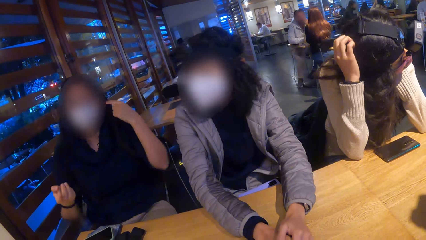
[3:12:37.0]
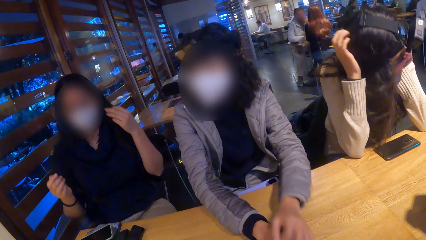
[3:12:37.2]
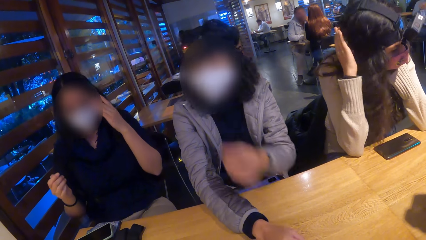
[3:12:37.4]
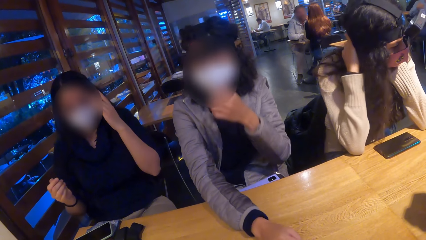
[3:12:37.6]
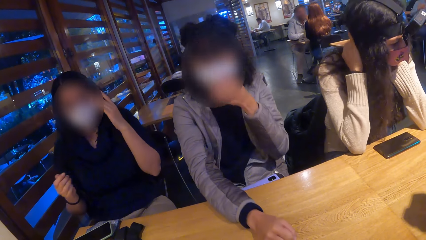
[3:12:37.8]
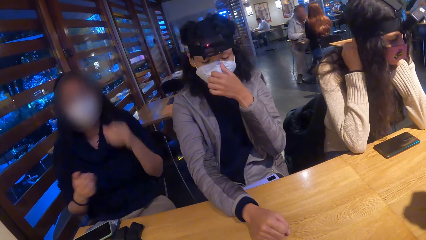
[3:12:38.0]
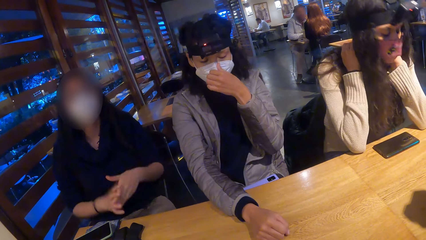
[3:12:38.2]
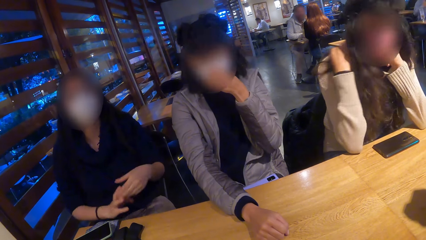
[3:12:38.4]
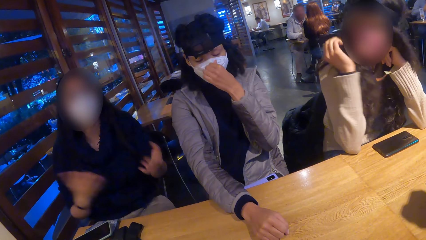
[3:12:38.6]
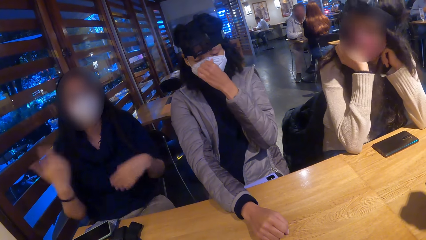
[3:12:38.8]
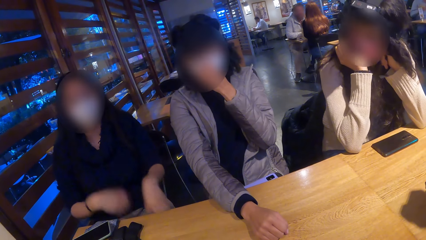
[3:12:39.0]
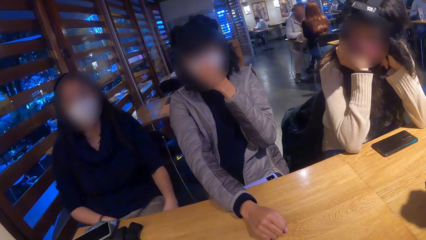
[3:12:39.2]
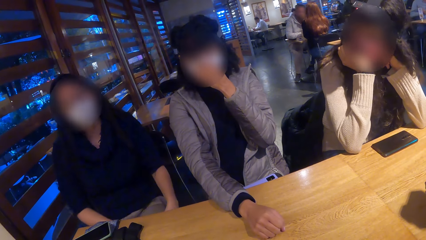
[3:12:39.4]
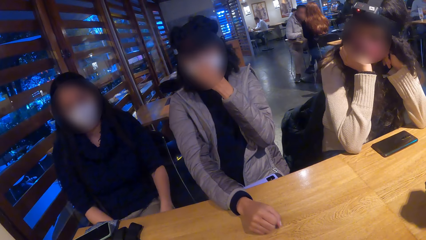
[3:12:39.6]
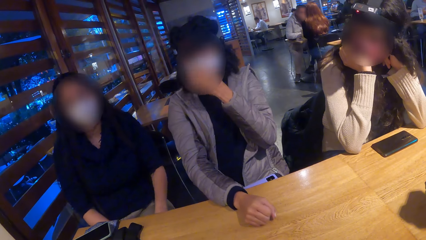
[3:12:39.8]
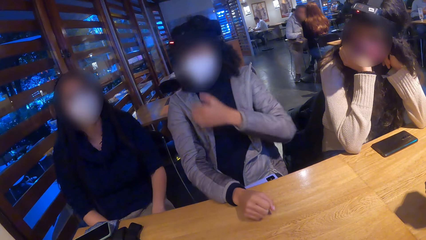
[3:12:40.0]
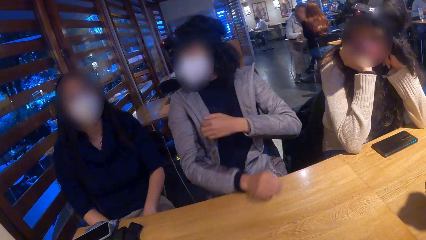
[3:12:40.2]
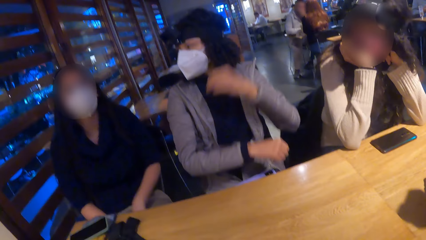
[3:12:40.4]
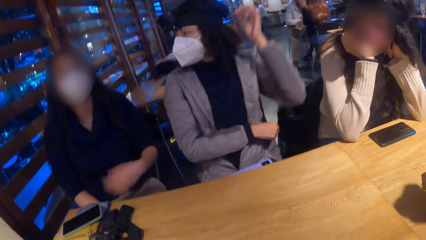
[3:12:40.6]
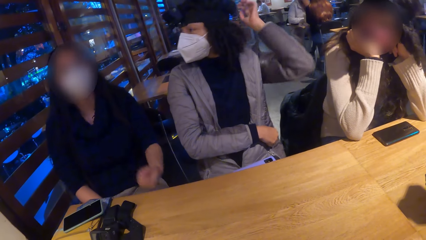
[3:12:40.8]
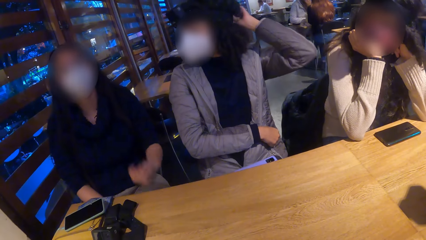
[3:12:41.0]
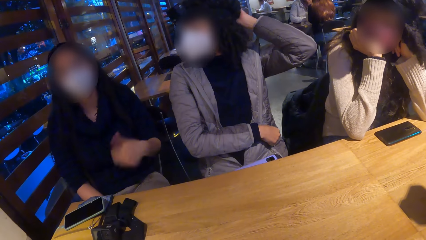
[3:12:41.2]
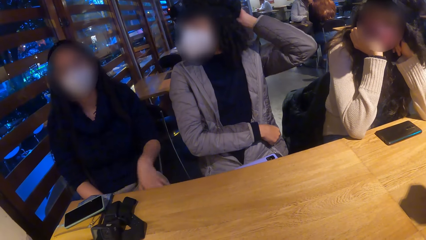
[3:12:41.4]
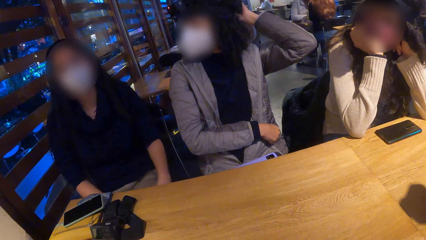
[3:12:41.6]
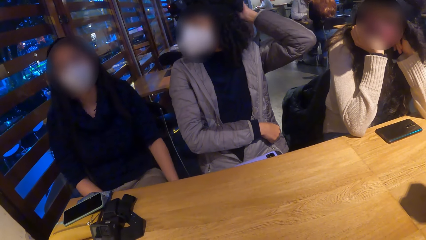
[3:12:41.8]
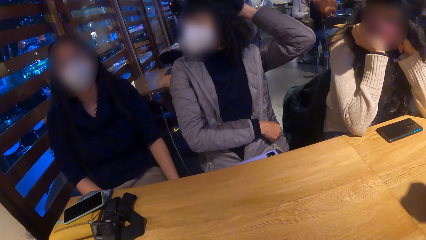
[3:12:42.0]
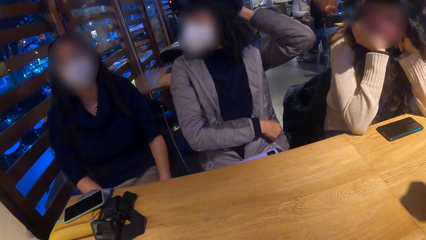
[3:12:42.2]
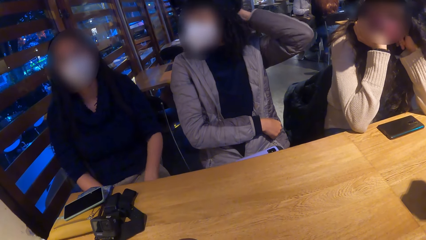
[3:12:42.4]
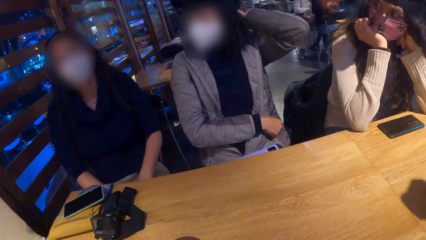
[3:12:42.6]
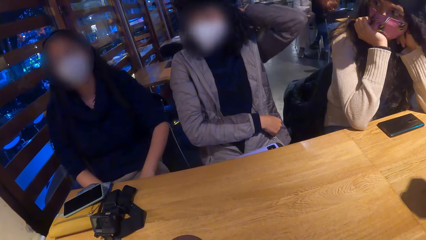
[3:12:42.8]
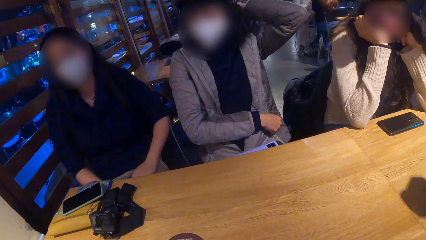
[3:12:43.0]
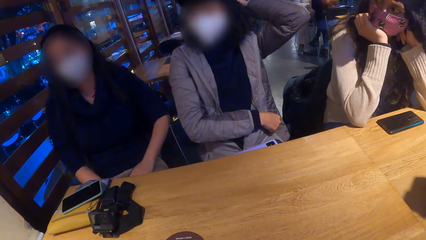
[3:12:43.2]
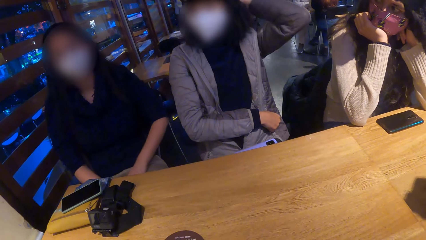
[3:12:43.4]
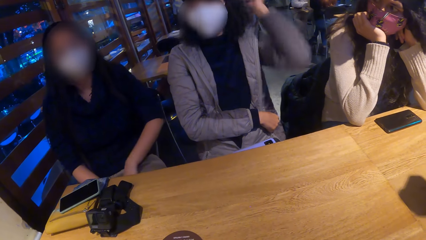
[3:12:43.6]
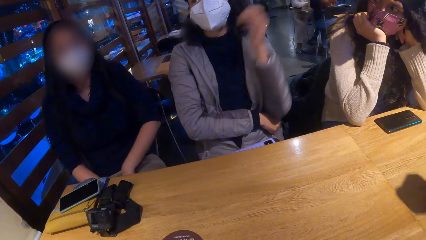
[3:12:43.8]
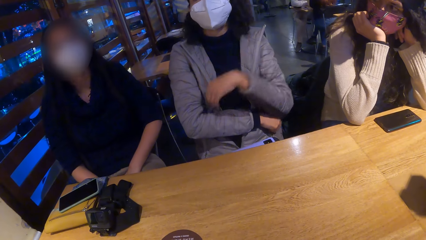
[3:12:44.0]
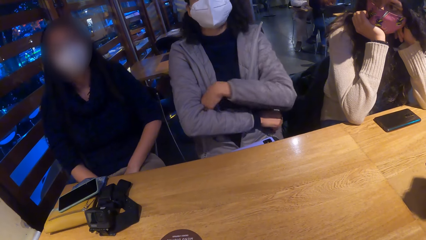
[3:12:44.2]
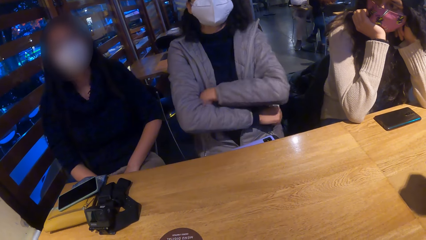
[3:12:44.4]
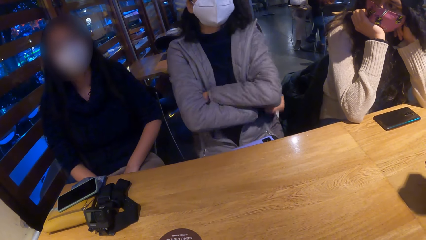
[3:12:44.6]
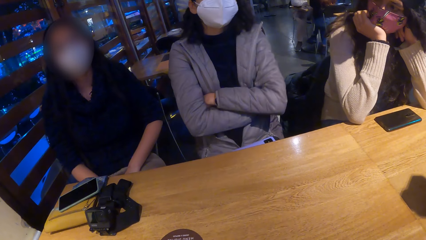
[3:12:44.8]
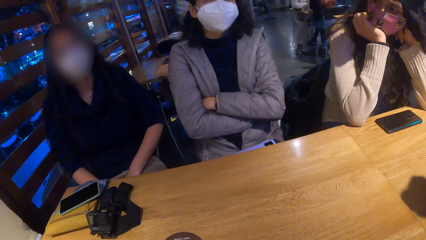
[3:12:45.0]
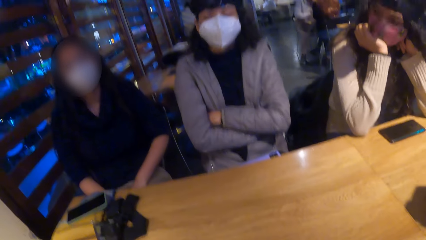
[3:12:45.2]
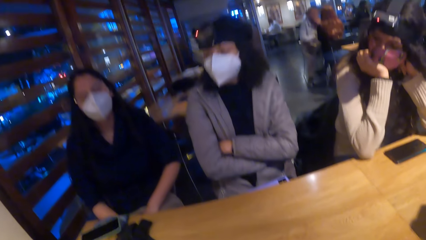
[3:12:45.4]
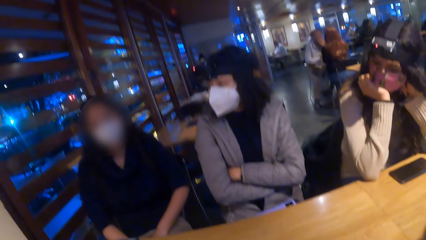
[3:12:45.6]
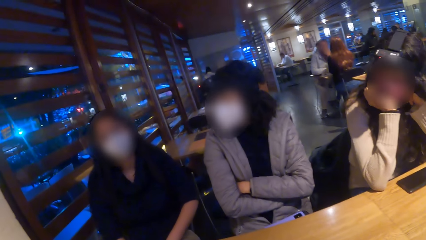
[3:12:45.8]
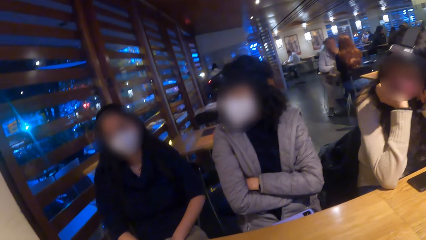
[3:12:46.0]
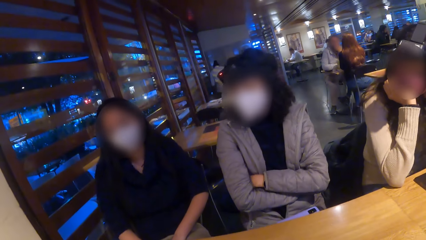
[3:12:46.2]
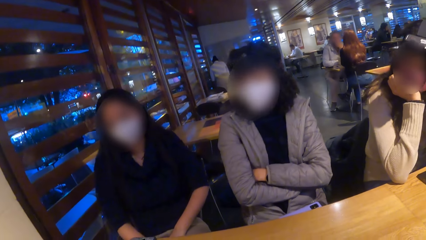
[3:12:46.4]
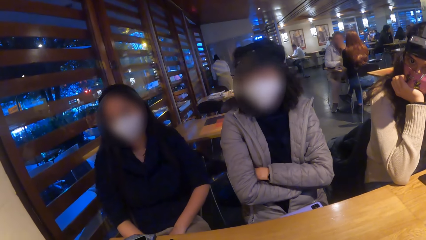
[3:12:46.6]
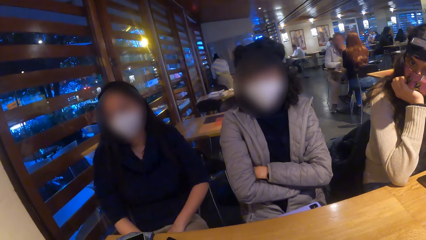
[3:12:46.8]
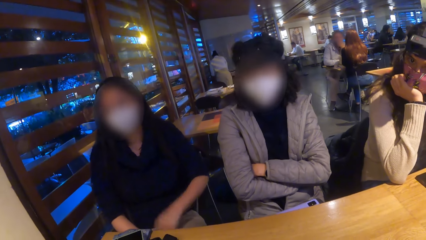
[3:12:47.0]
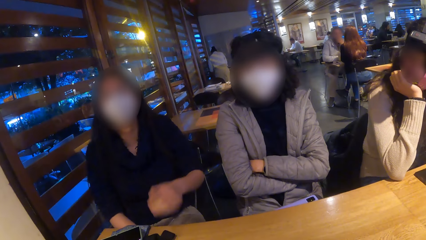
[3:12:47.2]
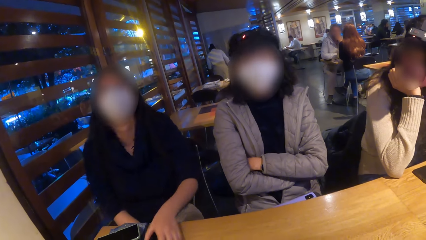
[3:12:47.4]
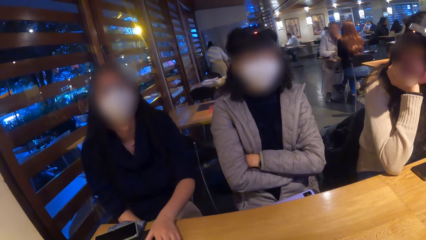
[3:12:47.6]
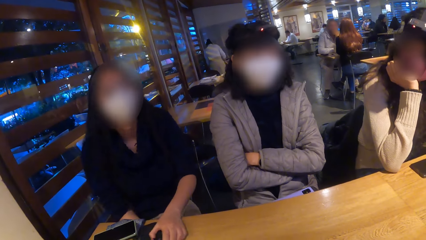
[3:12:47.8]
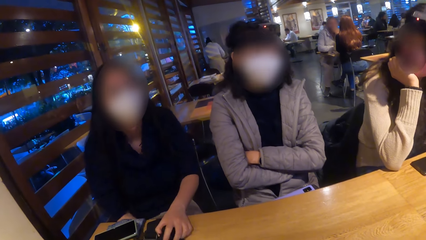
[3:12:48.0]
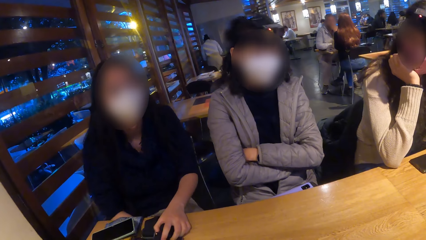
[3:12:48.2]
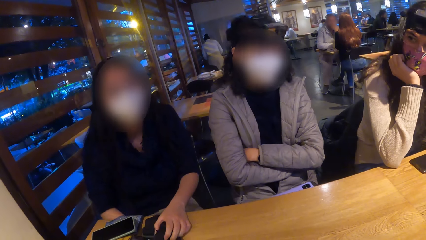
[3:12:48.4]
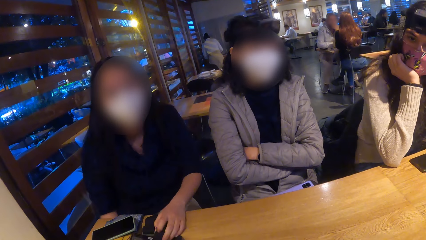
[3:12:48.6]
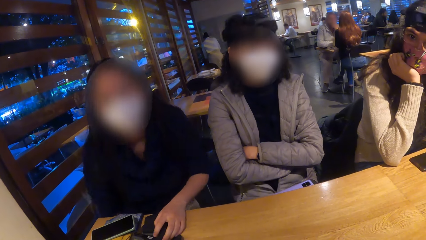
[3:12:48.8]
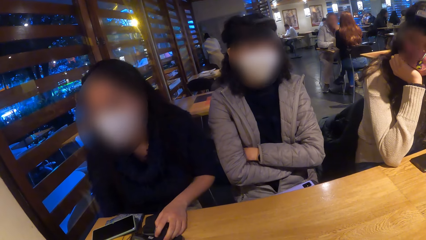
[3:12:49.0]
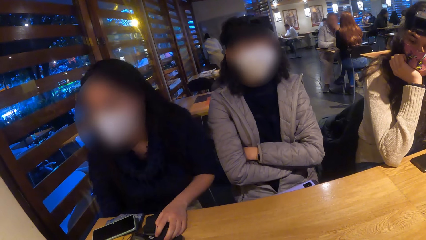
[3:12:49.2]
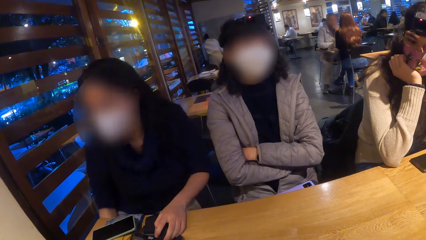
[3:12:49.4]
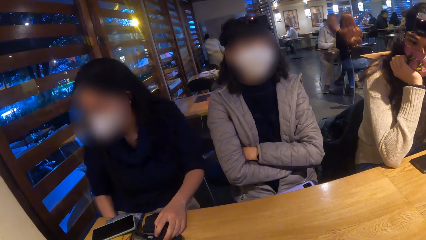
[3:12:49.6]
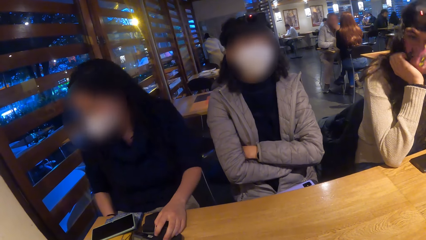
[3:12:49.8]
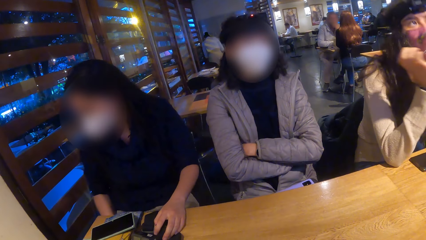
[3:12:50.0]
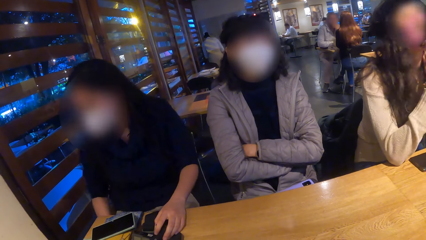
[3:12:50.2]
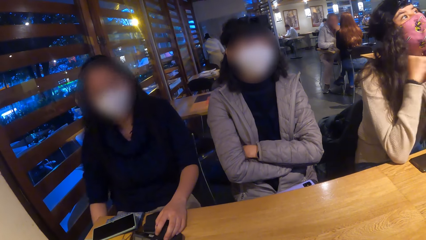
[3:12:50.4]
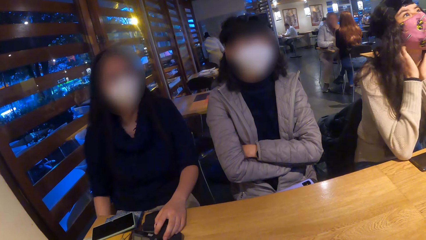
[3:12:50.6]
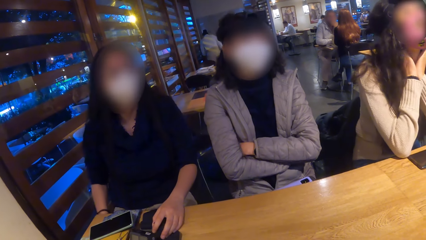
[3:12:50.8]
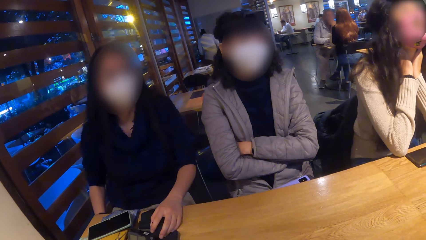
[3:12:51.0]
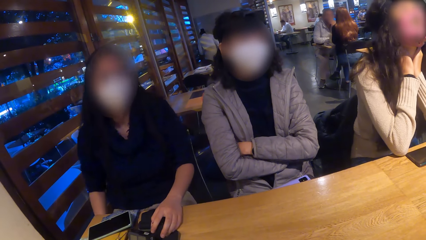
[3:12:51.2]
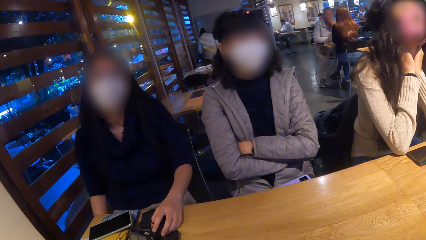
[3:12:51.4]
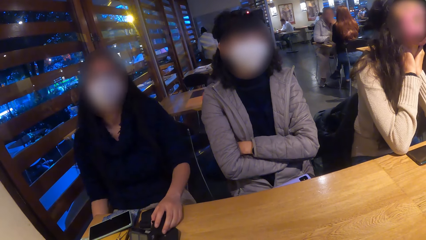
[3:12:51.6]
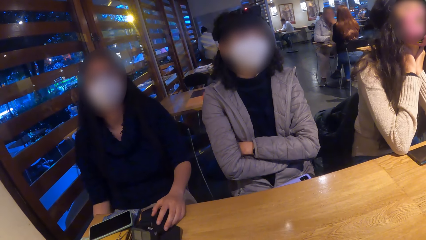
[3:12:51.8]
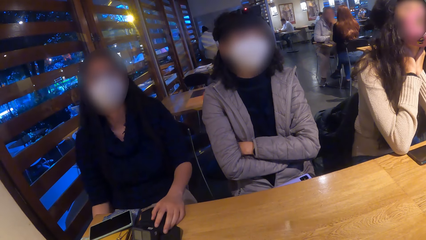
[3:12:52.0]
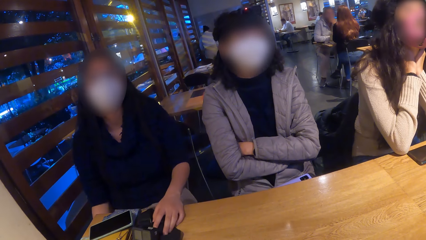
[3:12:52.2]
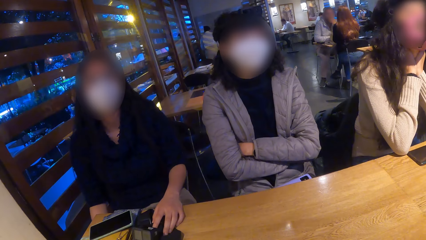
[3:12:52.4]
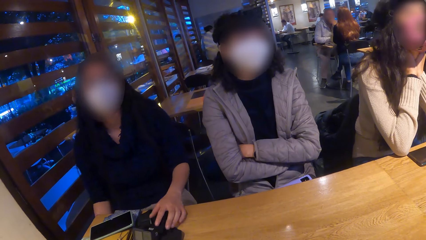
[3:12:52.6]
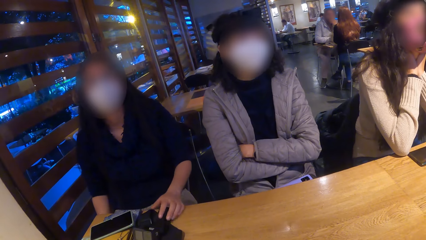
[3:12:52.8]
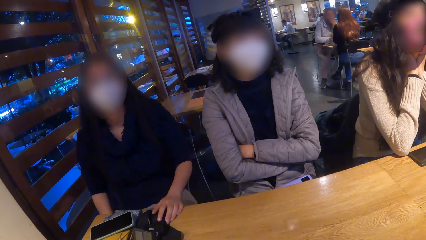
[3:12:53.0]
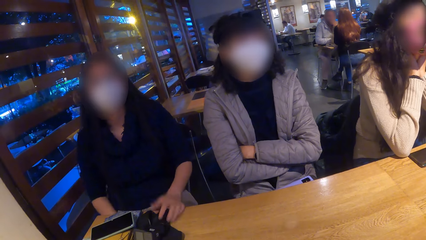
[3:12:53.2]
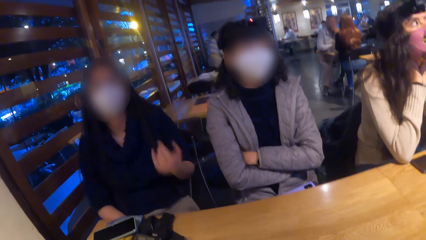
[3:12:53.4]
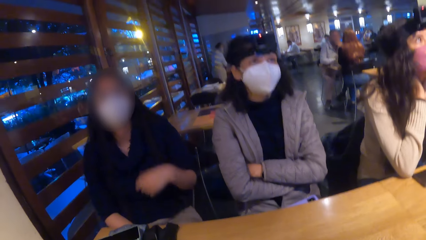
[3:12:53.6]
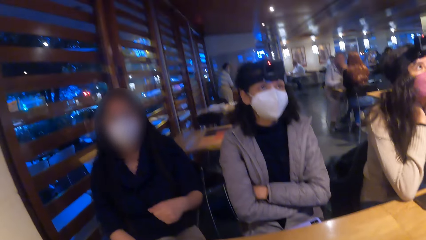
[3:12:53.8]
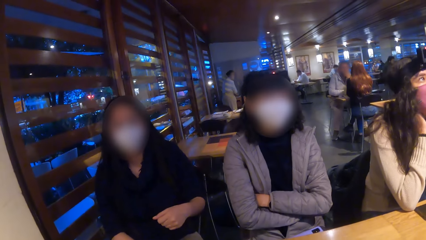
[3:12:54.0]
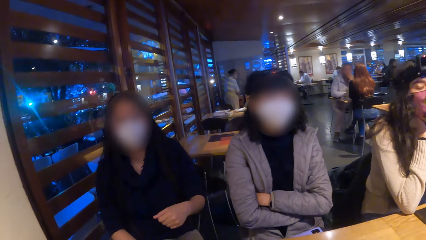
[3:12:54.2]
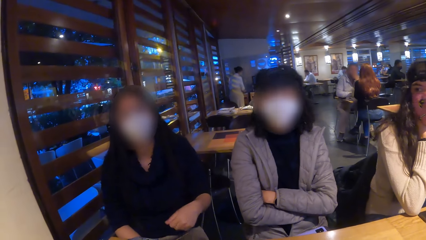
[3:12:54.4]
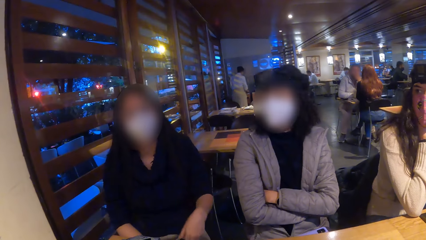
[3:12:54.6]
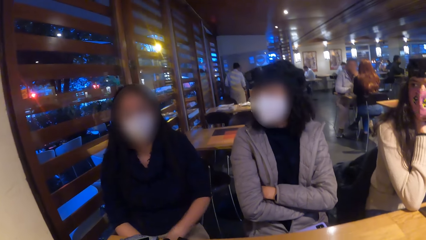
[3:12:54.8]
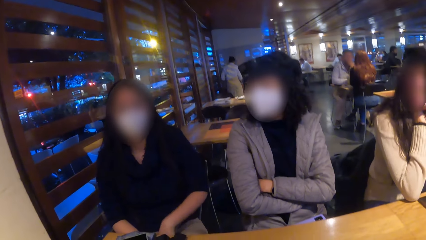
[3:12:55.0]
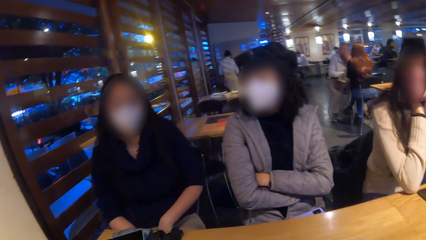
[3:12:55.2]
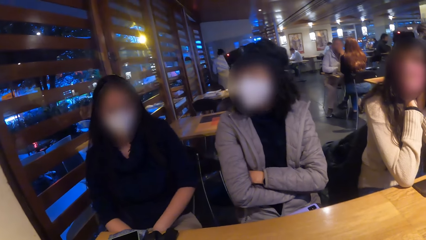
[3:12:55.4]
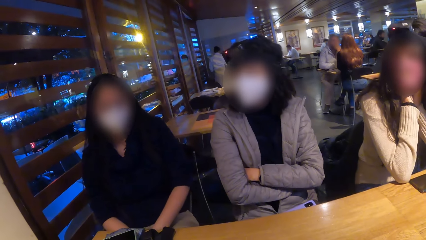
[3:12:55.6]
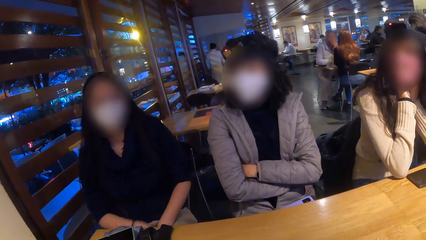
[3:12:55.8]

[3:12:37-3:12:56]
A woman touches her face with her left hand. The woman touches the back of her head with her left hand. Another woman converses with the camera wearer. The other woman places her left hand on a camera on the table. The camera wearer looks around the restaurant. The other woman removes her left hand from the camera on the table.
